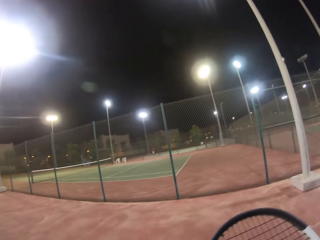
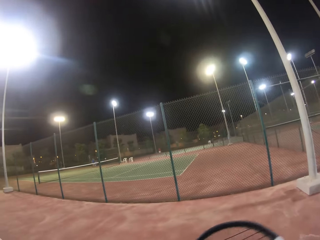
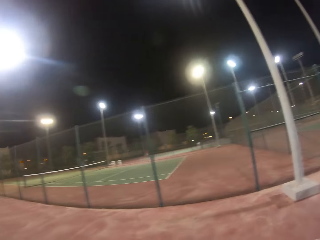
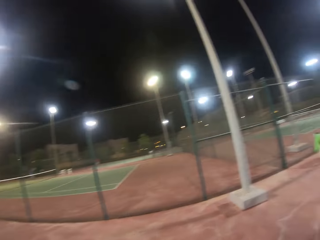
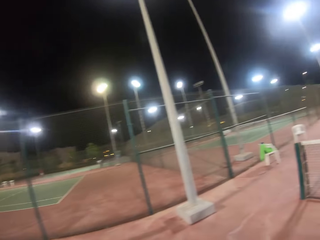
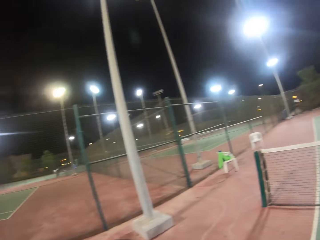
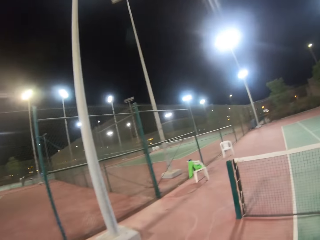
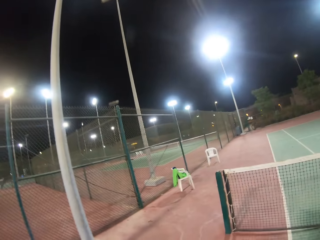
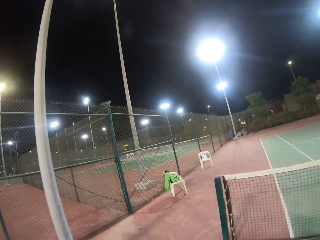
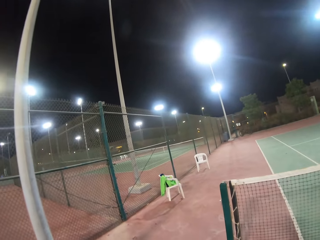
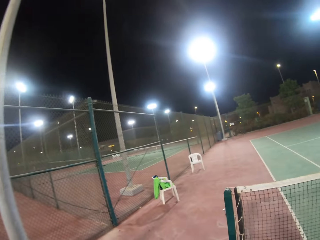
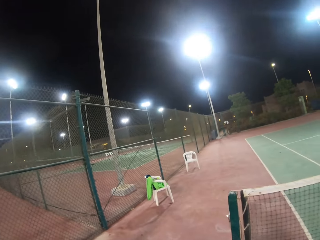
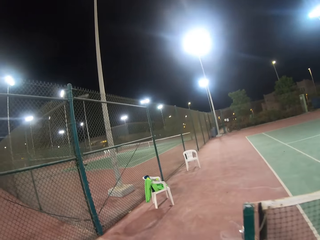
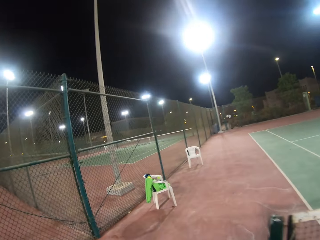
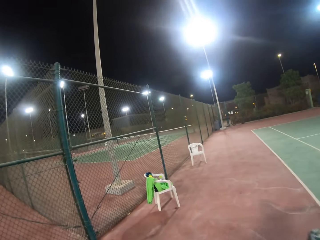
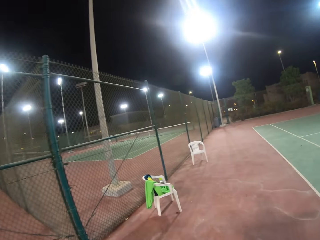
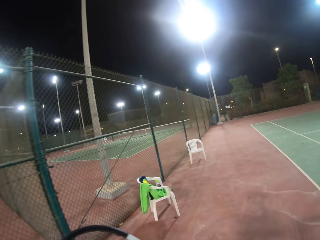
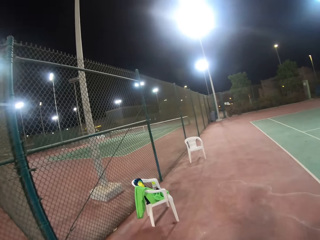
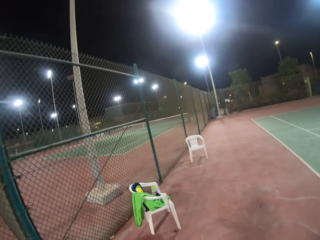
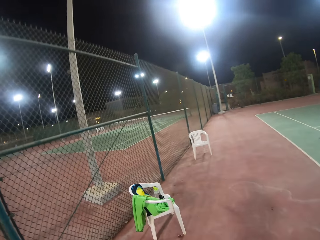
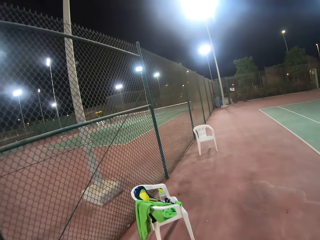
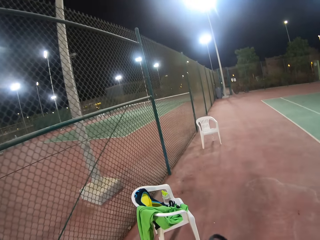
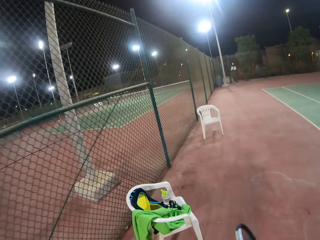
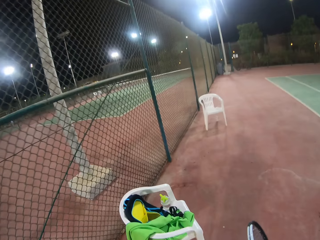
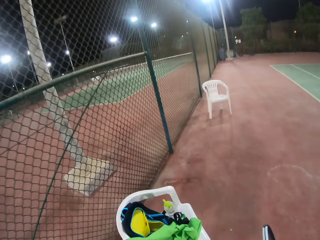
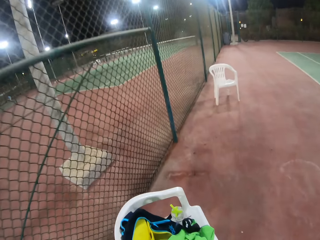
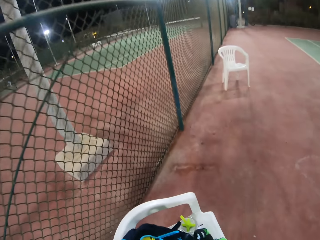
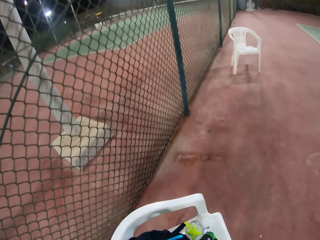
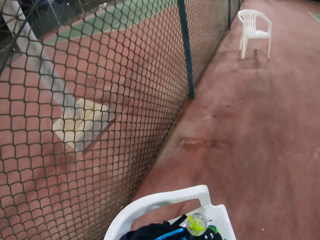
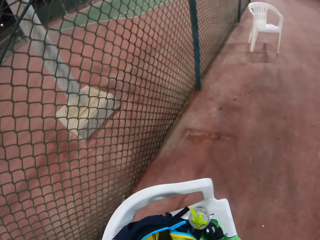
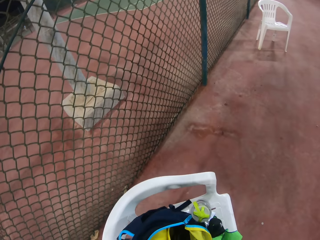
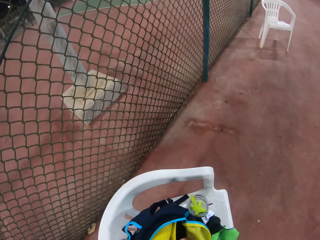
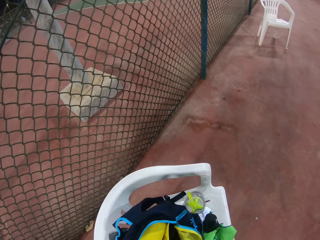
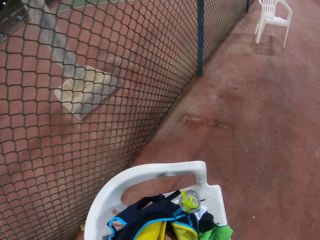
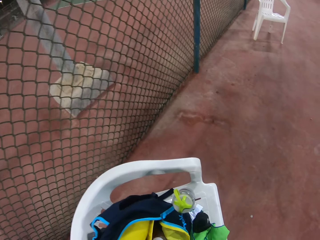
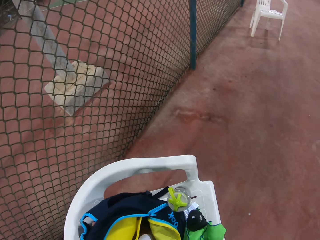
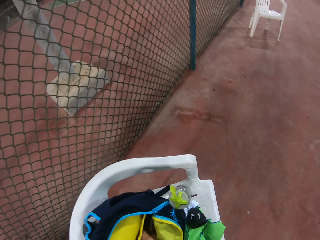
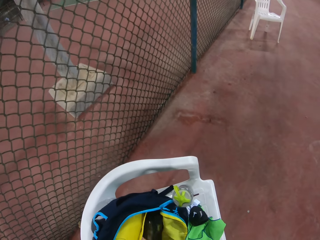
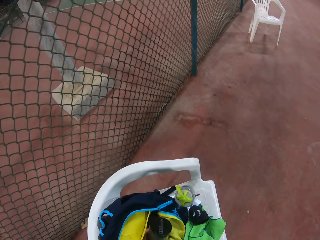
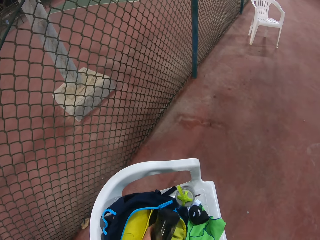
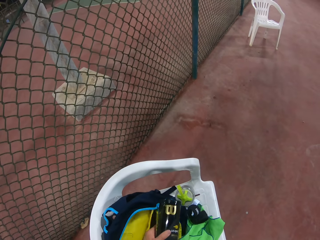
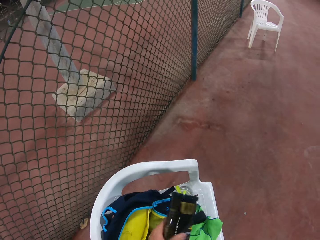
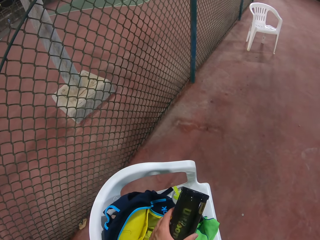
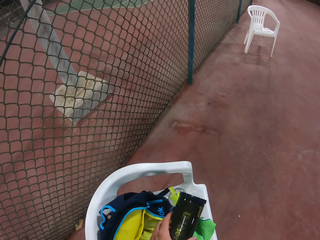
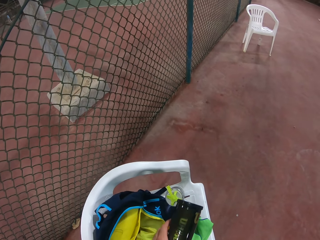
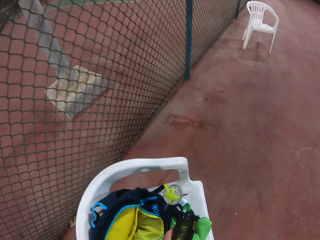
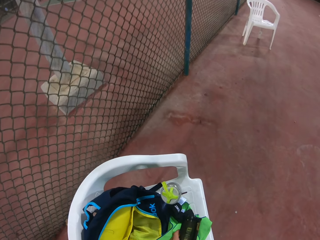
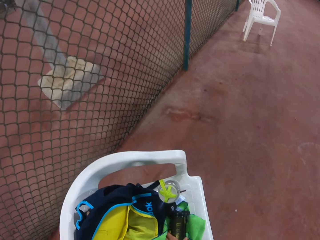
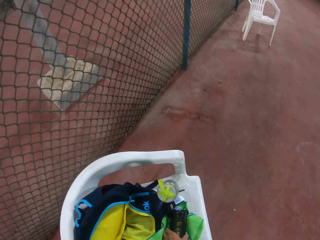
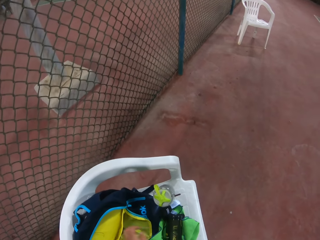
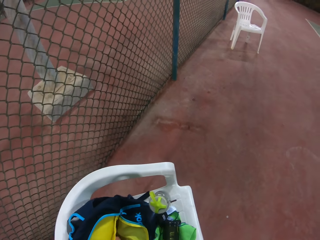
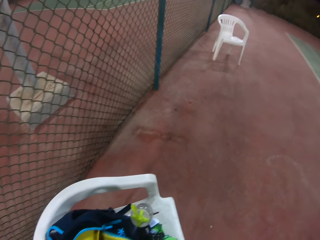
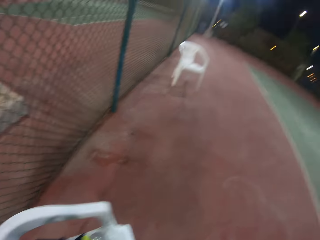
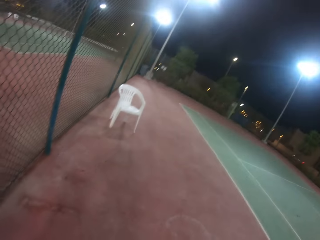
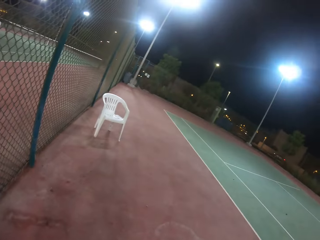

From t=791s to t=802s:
The camera wearer stands near a chair. They take a flask. They put the flask on the chair. They take a sachet.

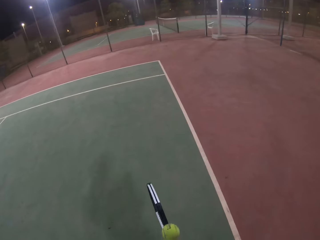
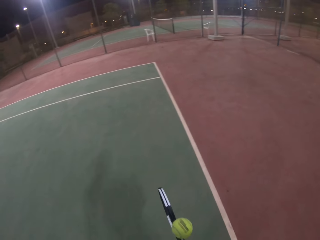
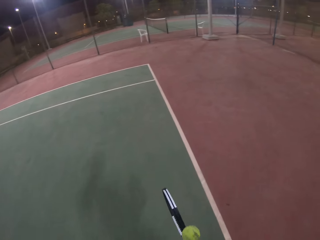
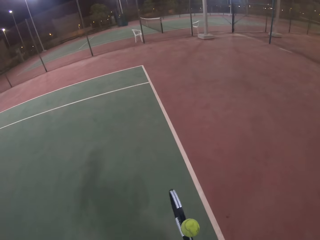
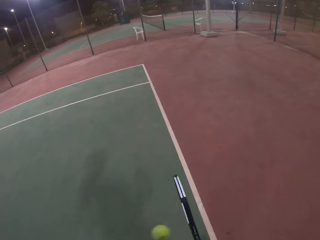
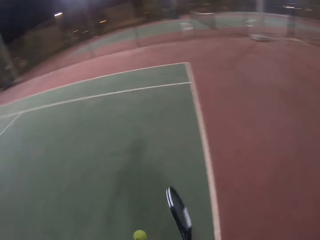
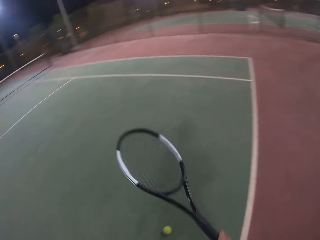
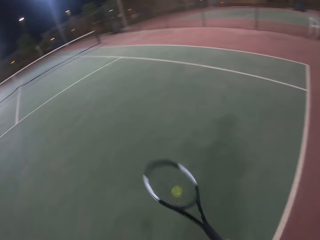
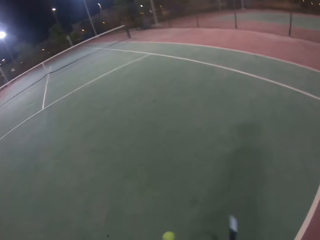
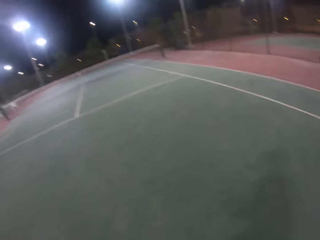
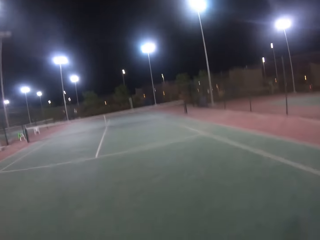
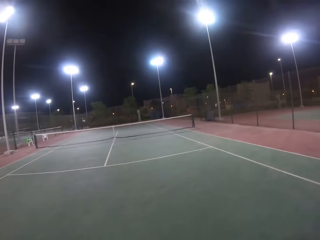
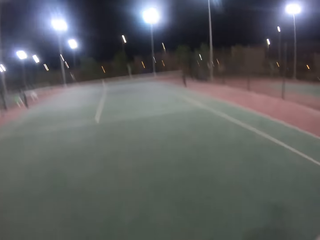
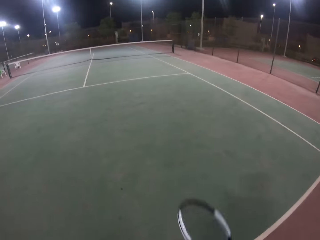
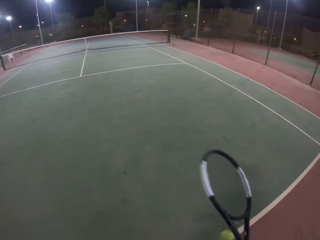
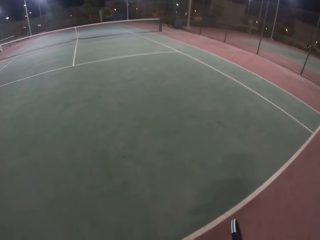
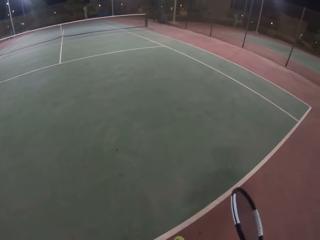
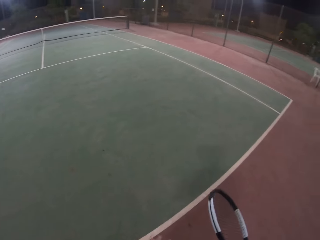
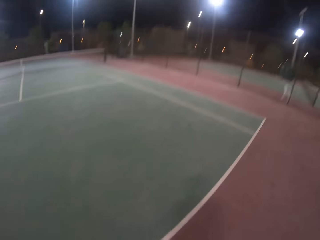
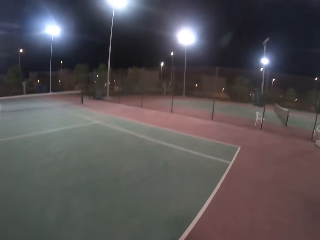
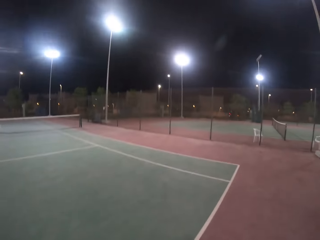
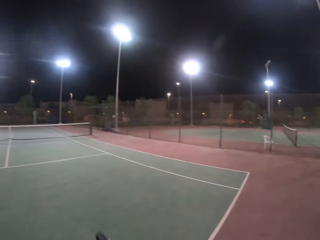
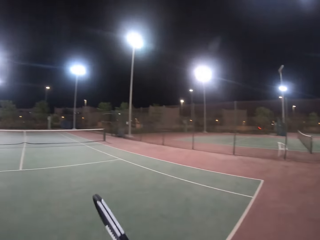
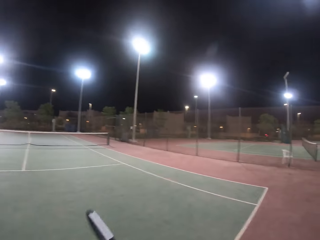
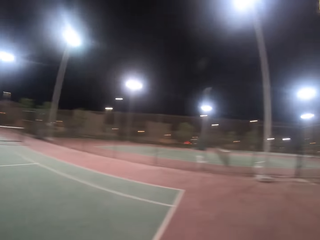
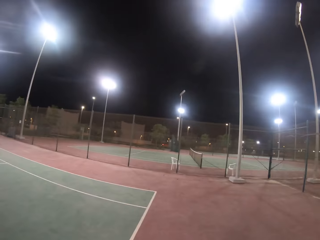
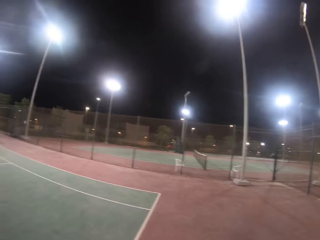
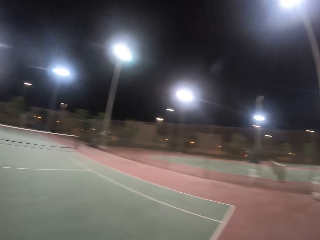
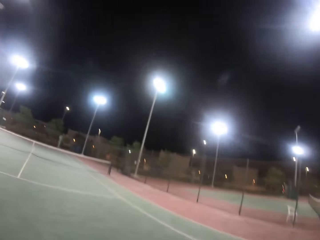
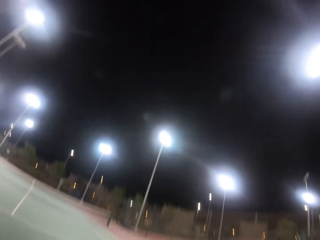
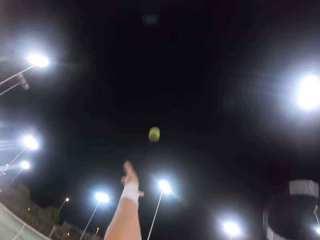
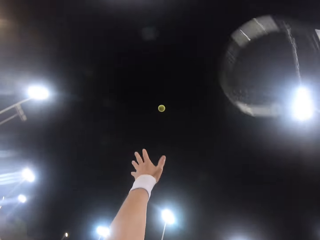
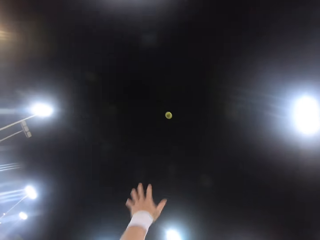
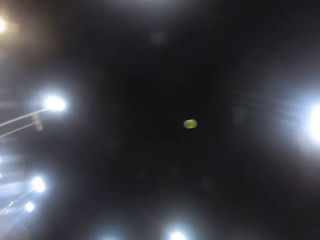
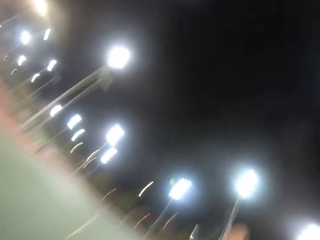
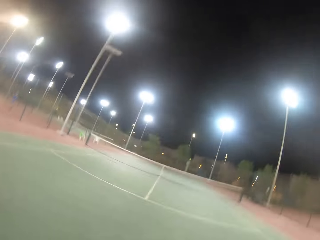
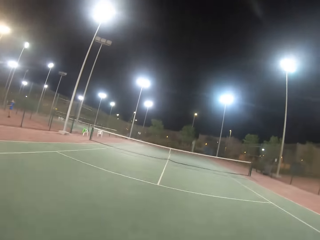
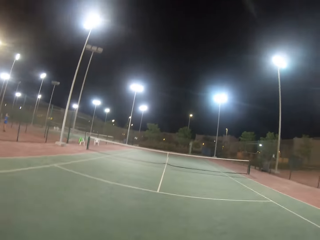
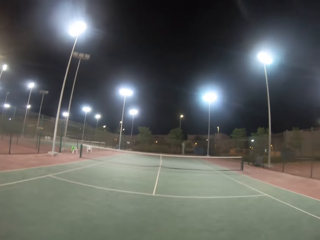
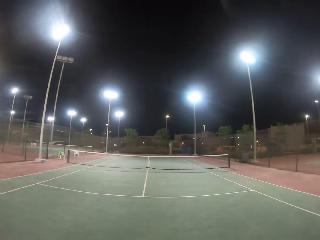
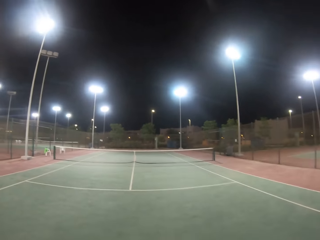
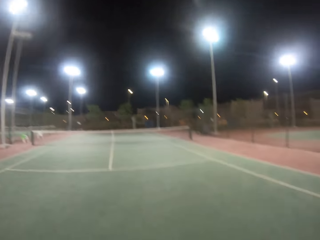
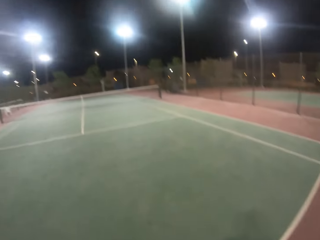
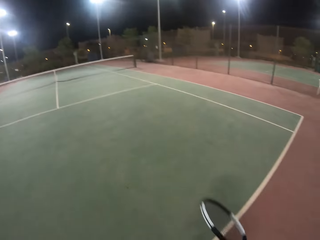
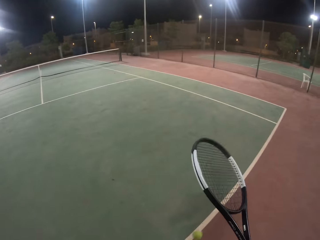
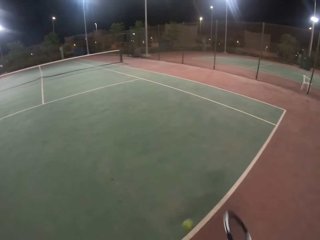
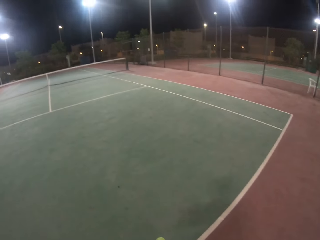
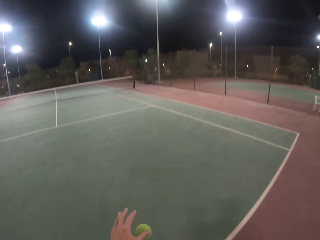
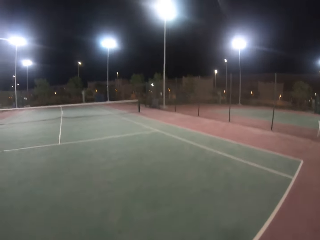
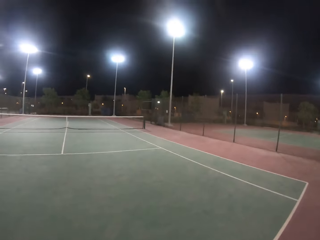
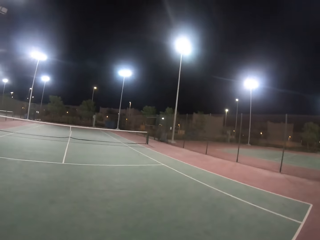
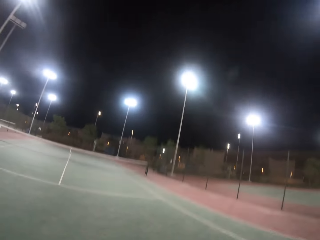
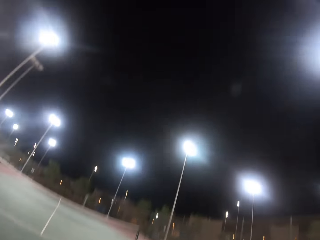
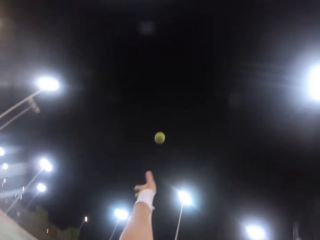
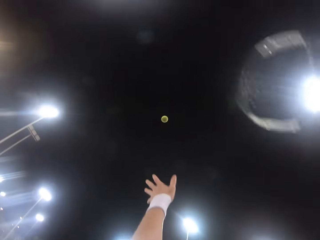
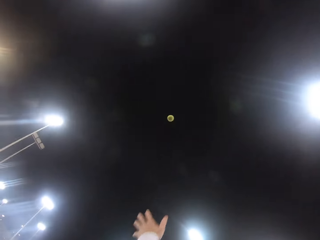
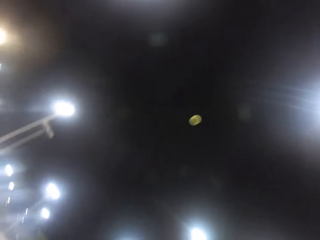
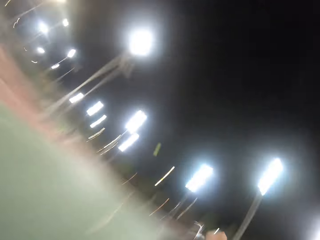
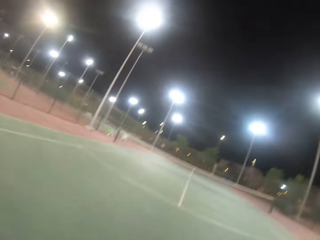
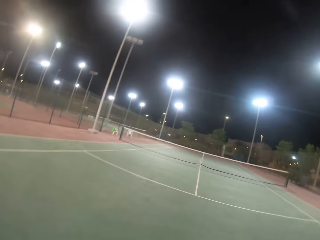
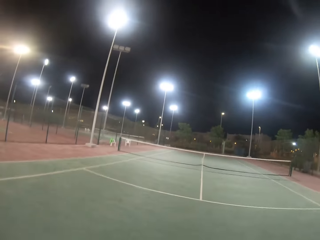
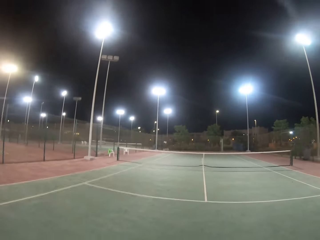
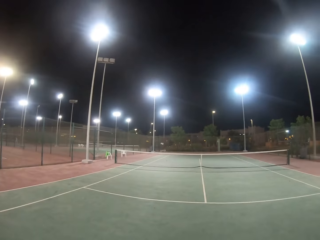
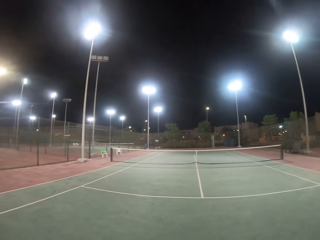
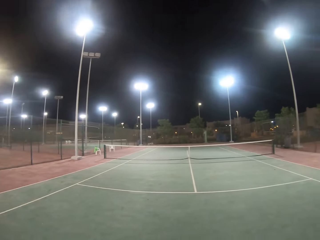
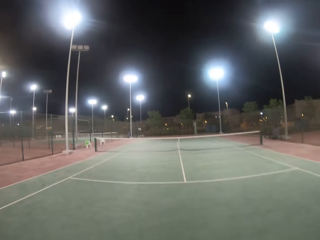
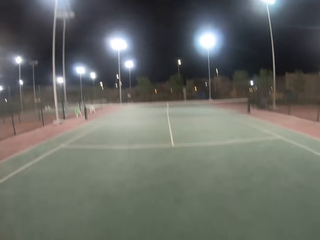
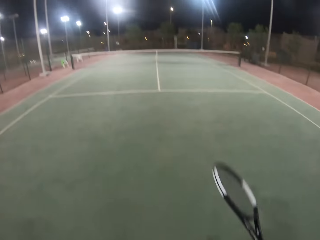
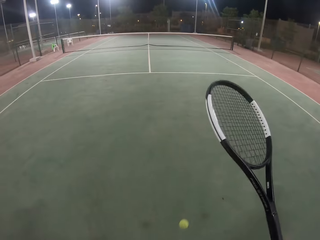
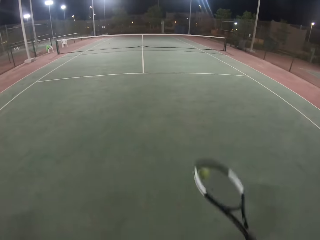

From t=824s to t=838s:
The camera wearer bounces the tennis ball down. They look around the tennis court. They lift the tennis ball. They tap the tennis ball with the tennis racket. They look at the tennis court. They bounce the tennis ball down. They take the tennis ball. They lift the tennis ball. They play with the tennis ball and racket. They tap the tennis ball. They look at the tennis net.
